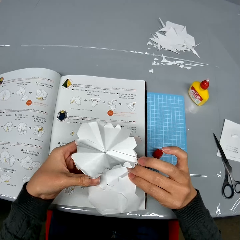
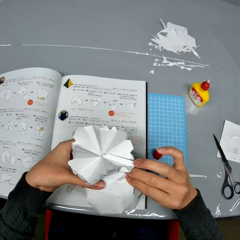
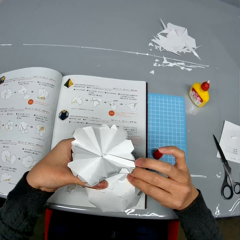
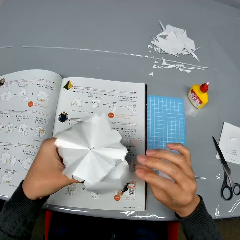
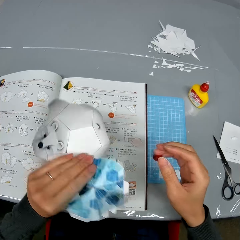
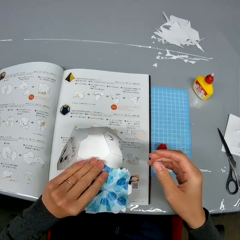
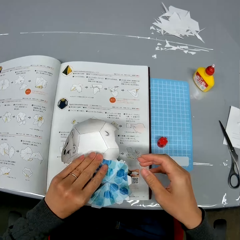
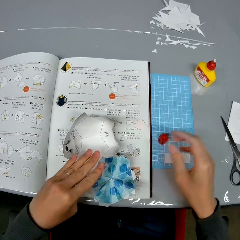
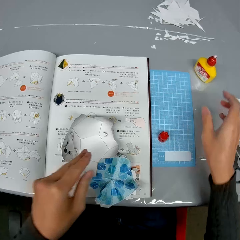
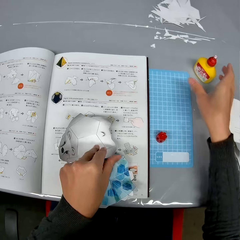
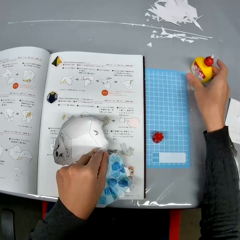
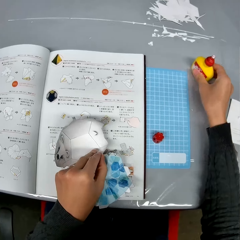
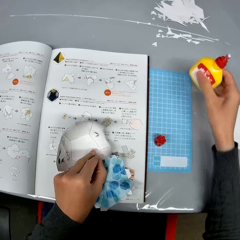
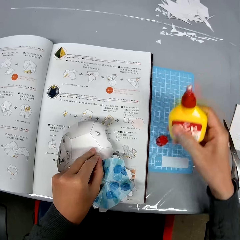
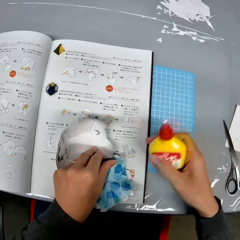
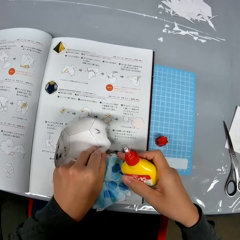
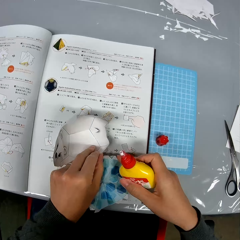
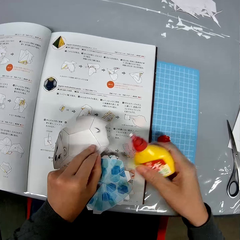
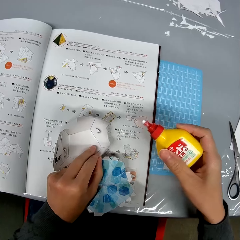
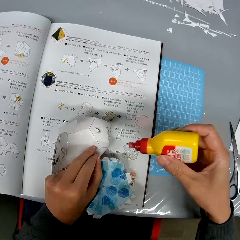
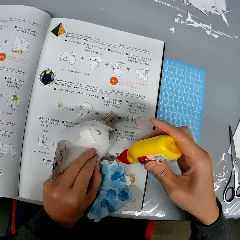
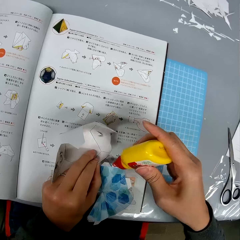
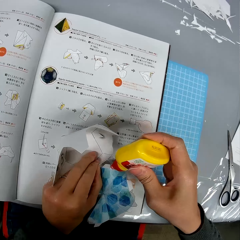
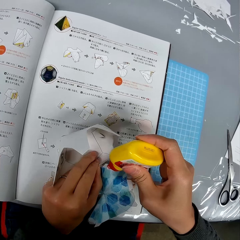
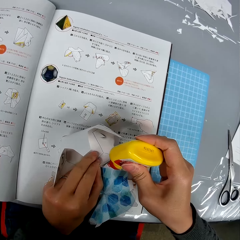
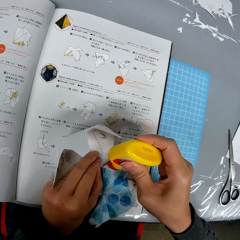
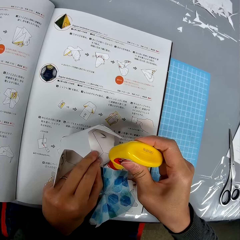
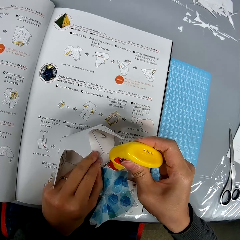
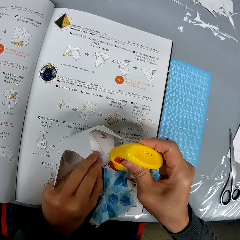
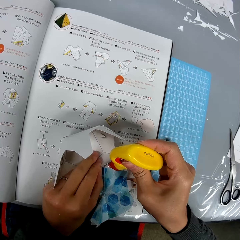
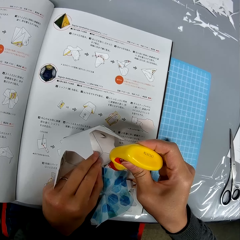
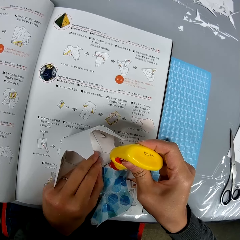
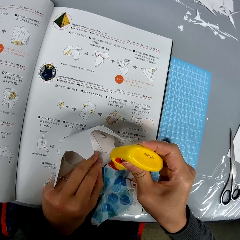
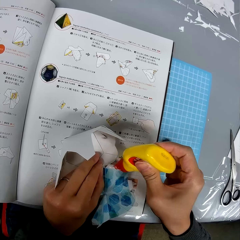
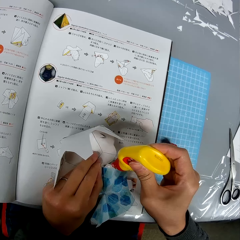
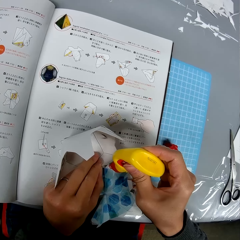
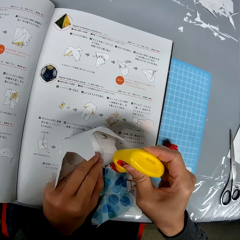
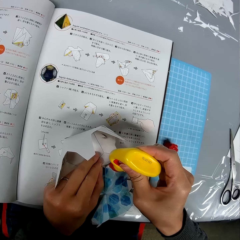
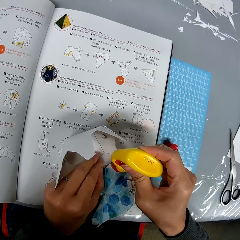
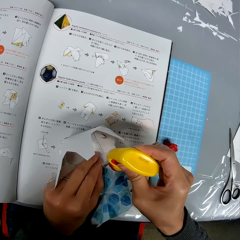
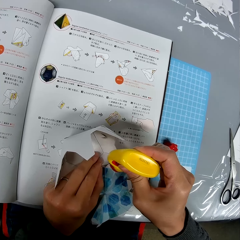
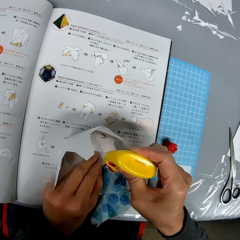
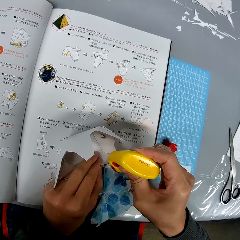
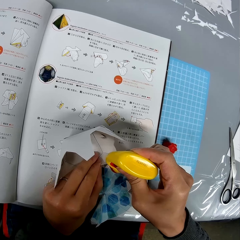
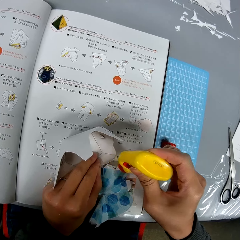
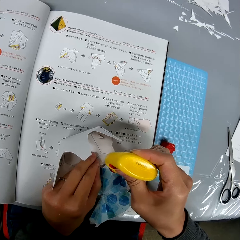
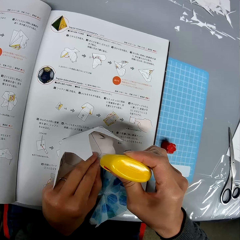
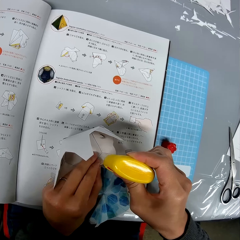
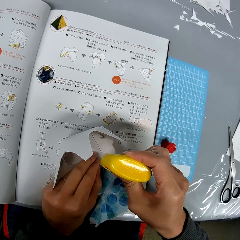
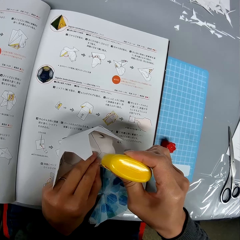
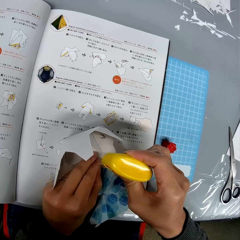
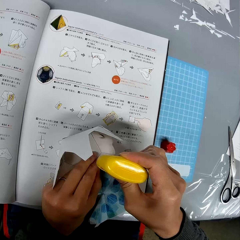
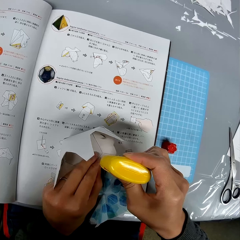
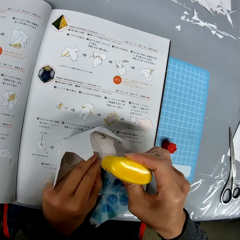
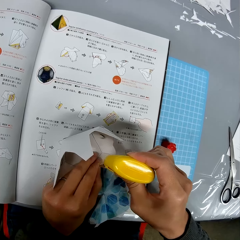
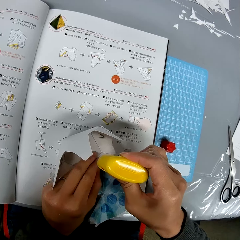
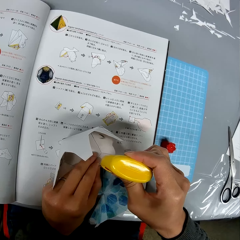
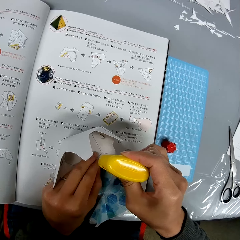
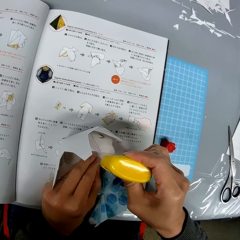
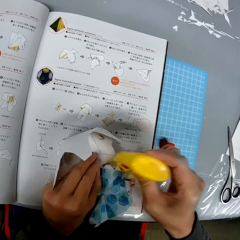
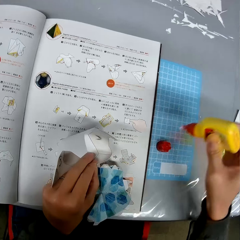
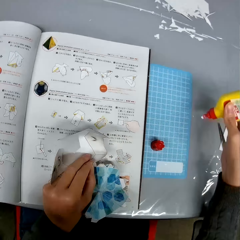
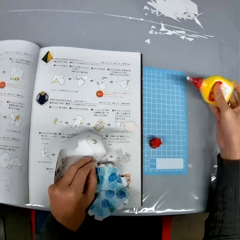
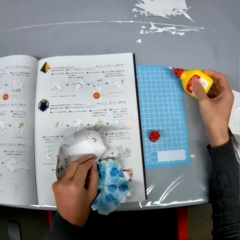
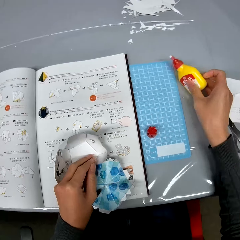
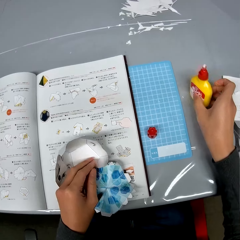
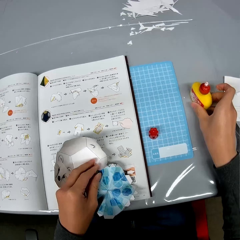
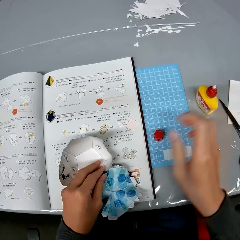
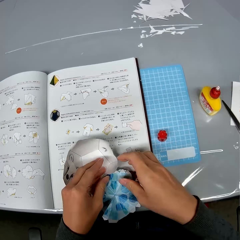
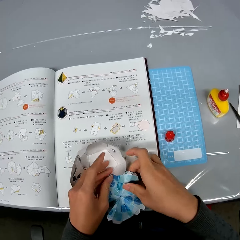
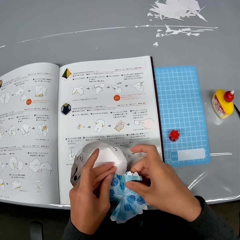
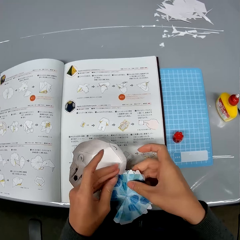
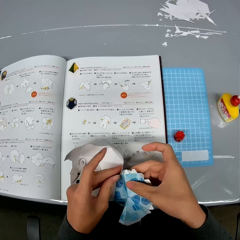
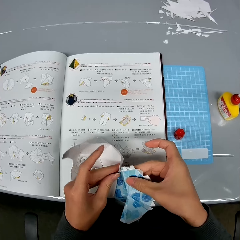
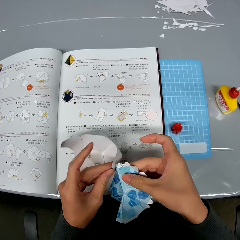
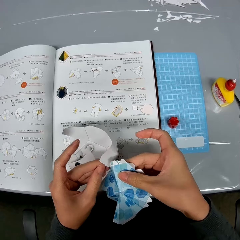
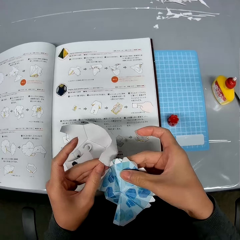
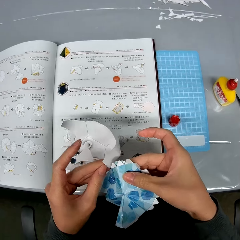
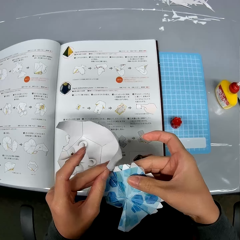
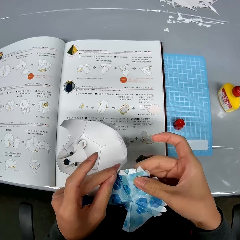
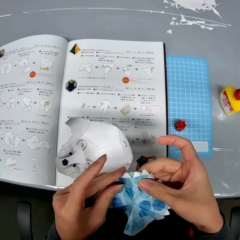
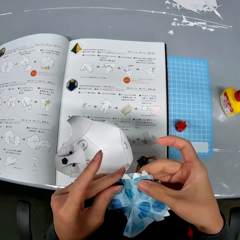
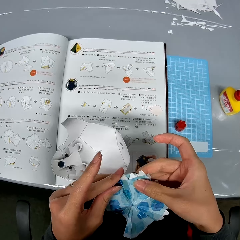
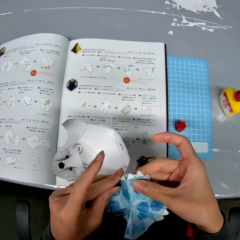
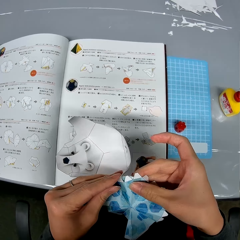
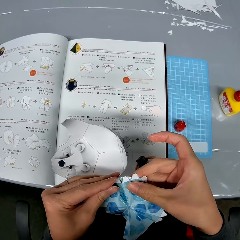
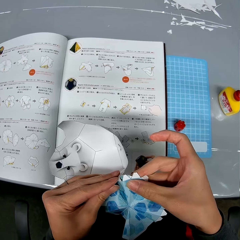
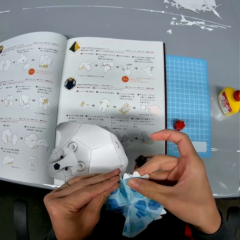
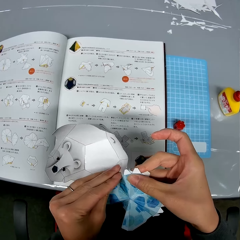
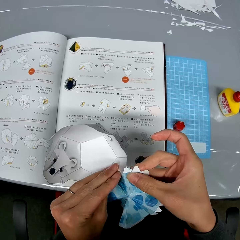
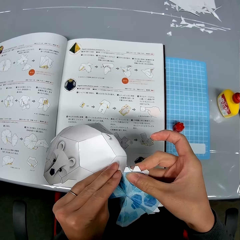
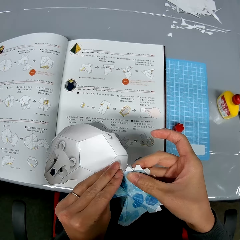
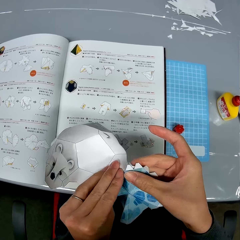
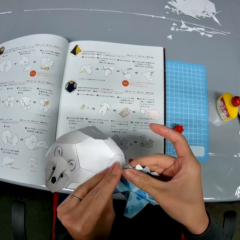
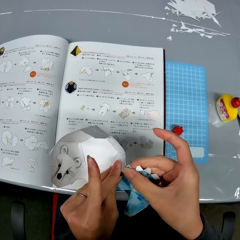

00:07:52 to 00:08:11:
The camera wearer flips the craft paper. She puts the craft paper on the book. She picks up the container of glue from the table. She applies glue to the paper craft in her hands. She drops the container of glue on the table. She lifts the craft paper from the book. She presses the two craft papers together.

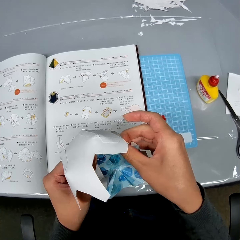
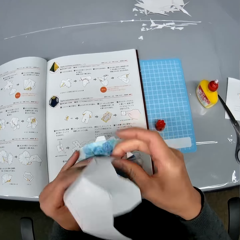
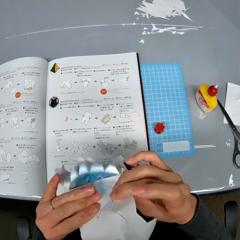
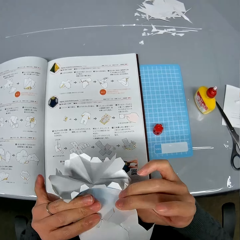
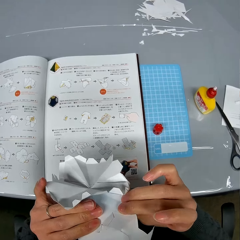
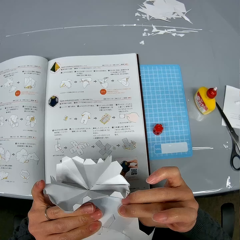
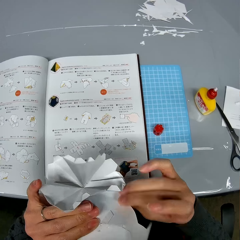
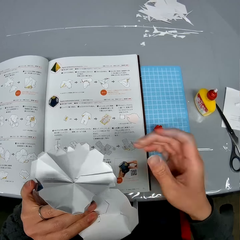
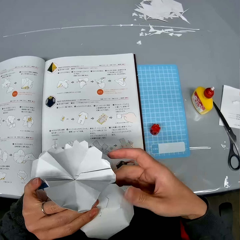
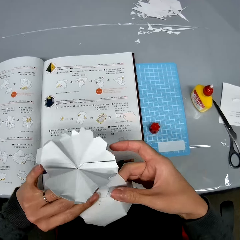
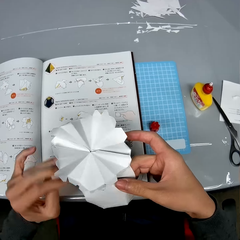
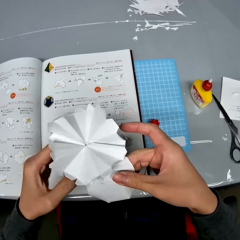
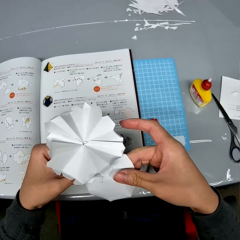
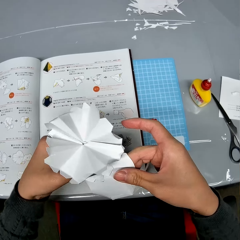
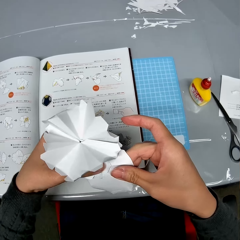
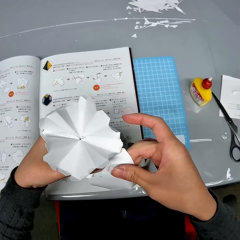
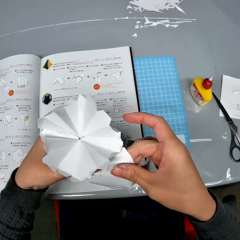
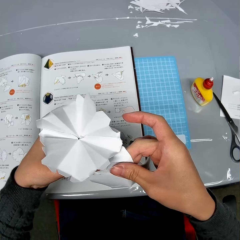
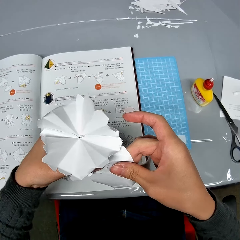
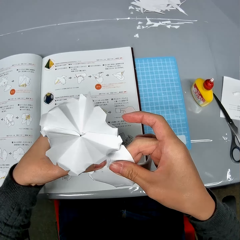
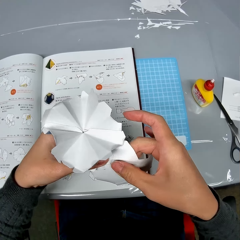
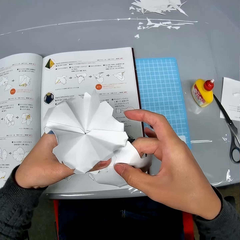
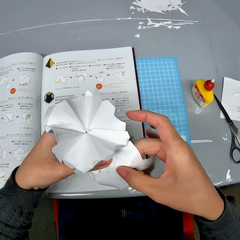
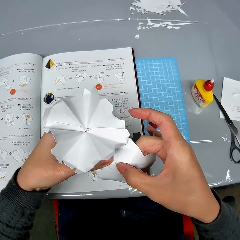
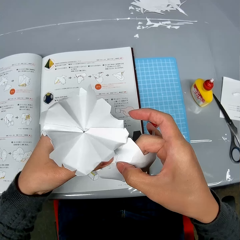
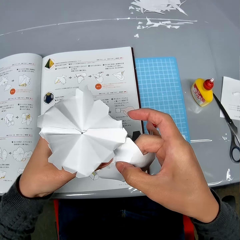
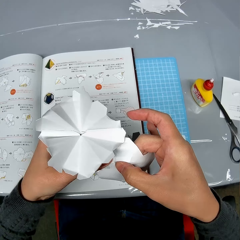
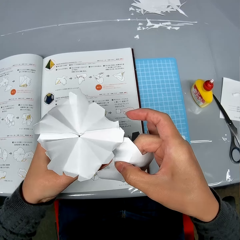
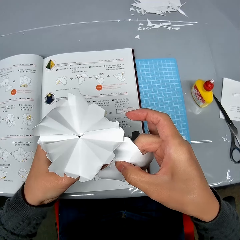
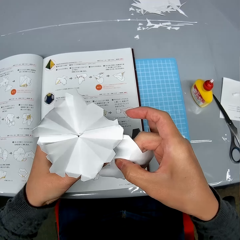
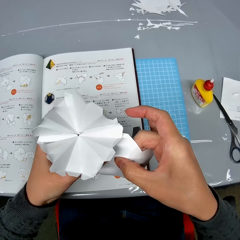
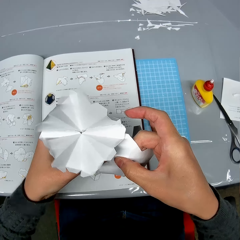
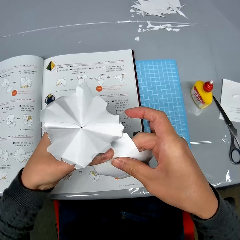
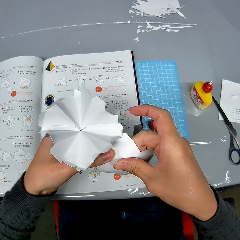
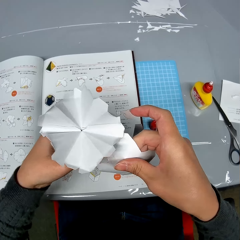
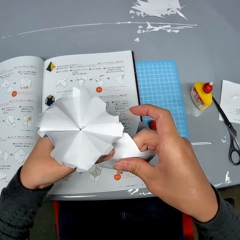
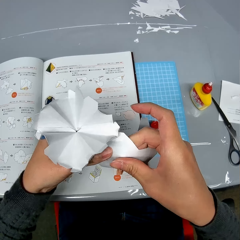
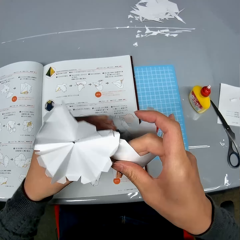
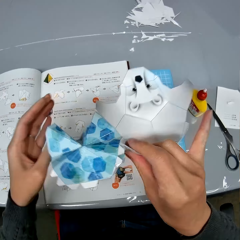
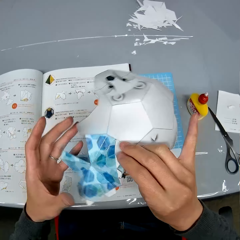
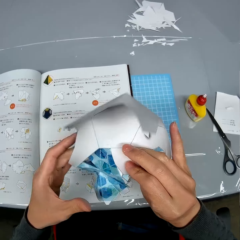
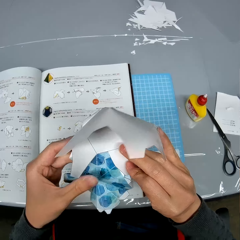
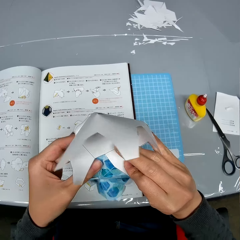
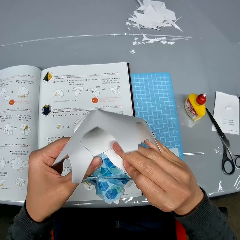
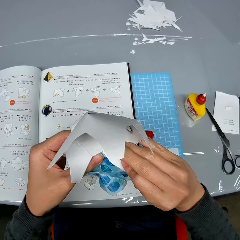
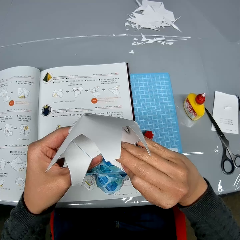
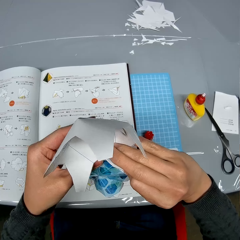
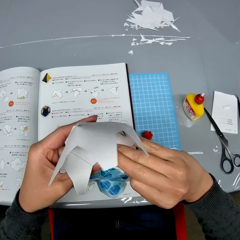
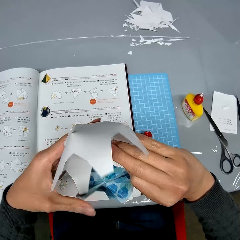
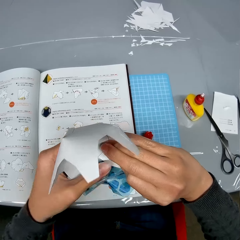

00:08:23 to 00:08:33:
The camera wearer flips the craft papers. They press the craft papers together. They flip the craft paper.
